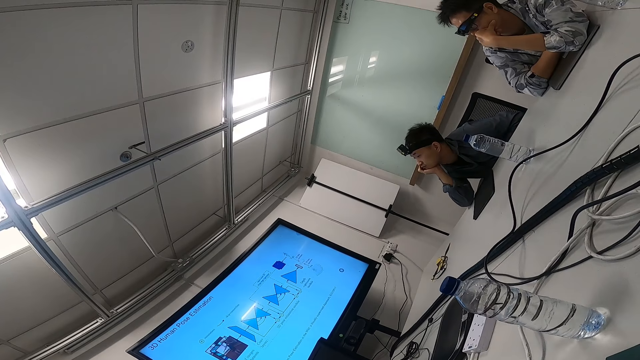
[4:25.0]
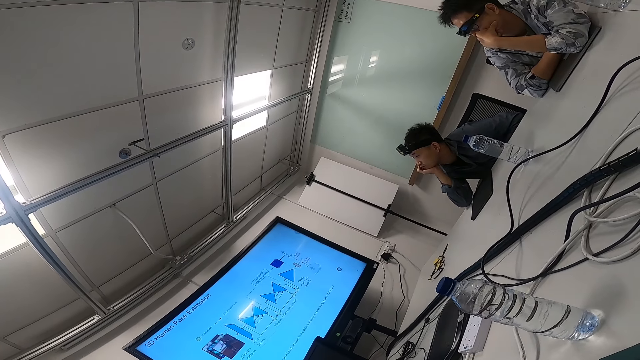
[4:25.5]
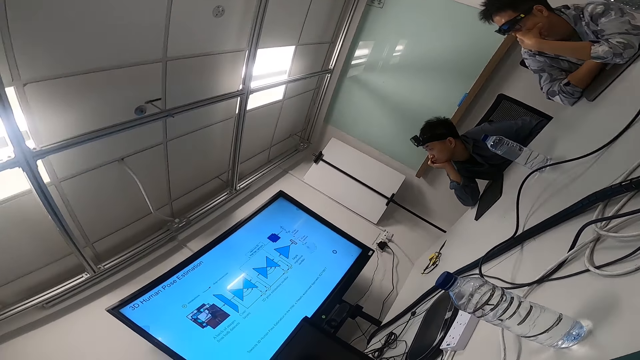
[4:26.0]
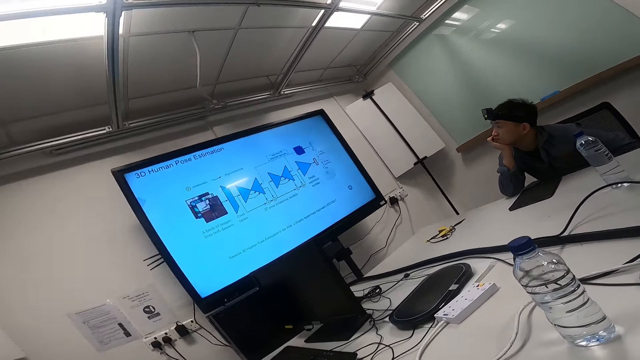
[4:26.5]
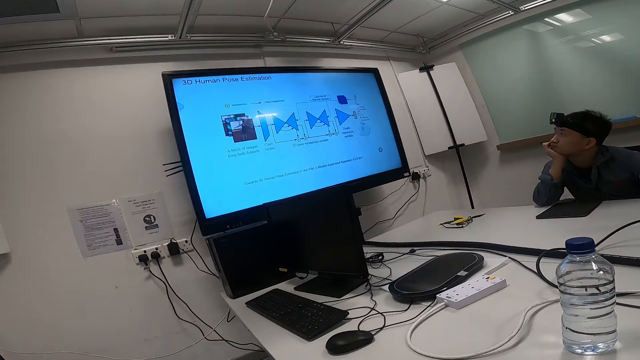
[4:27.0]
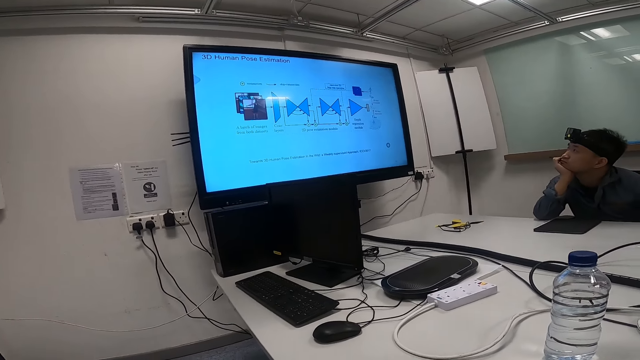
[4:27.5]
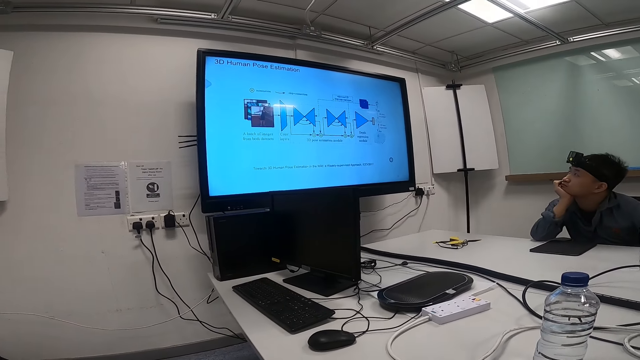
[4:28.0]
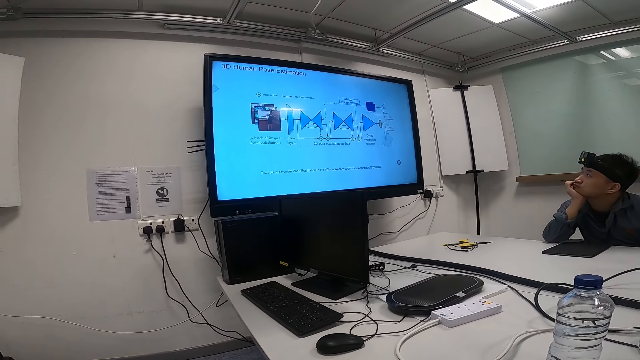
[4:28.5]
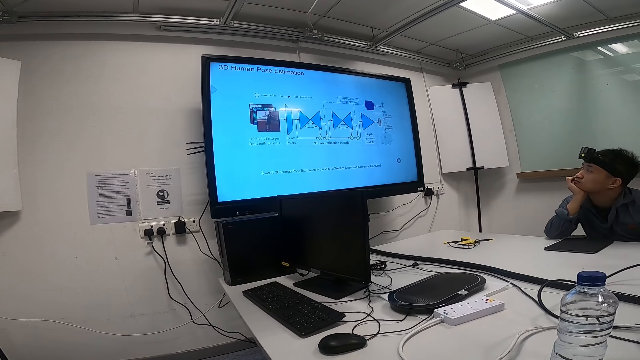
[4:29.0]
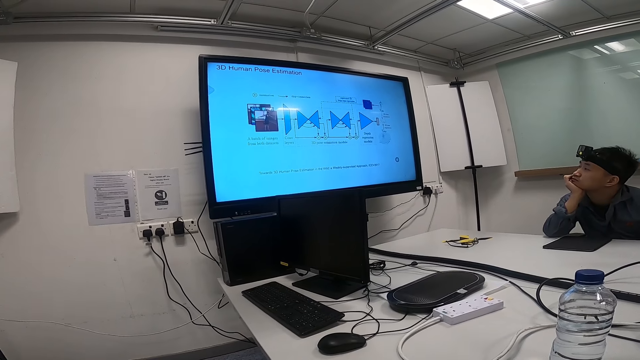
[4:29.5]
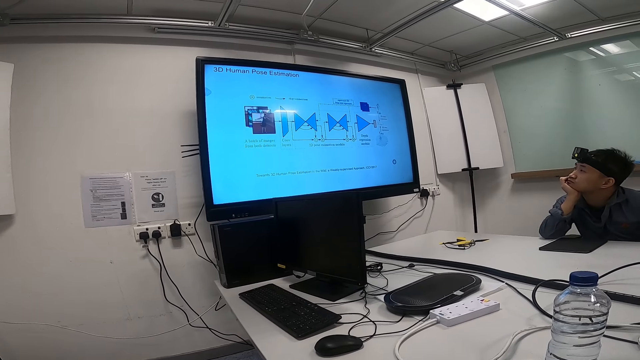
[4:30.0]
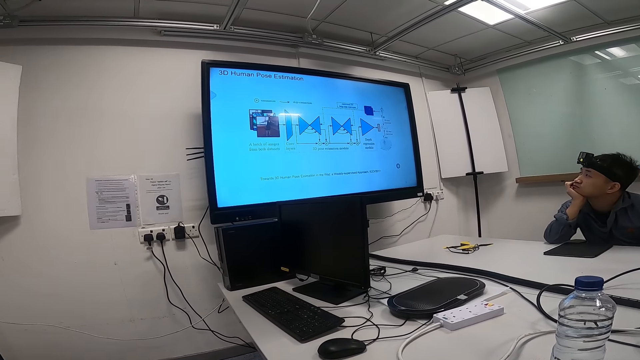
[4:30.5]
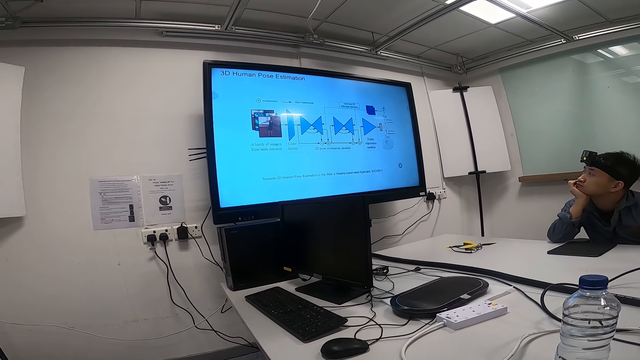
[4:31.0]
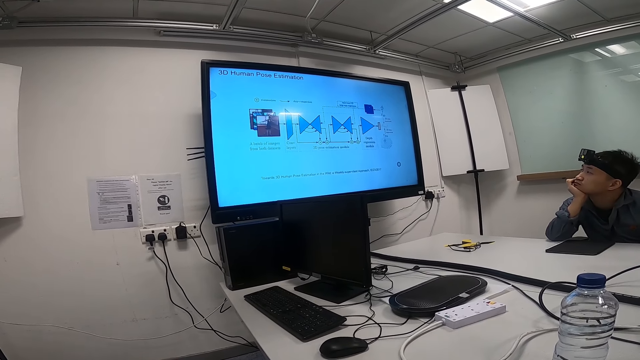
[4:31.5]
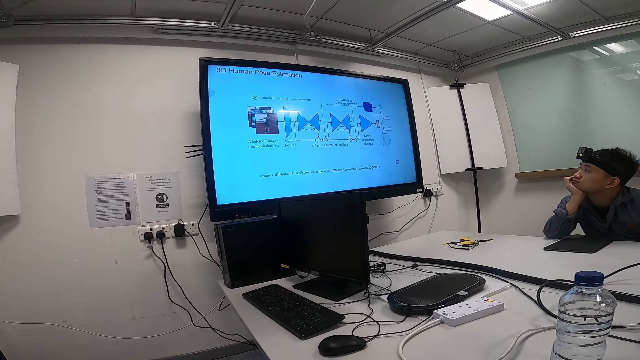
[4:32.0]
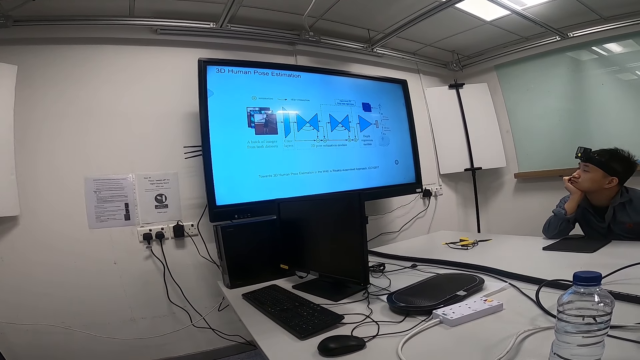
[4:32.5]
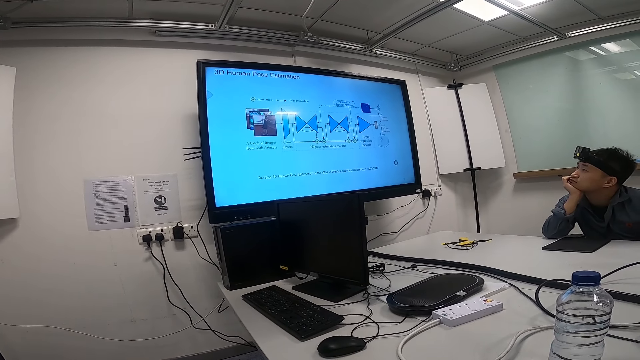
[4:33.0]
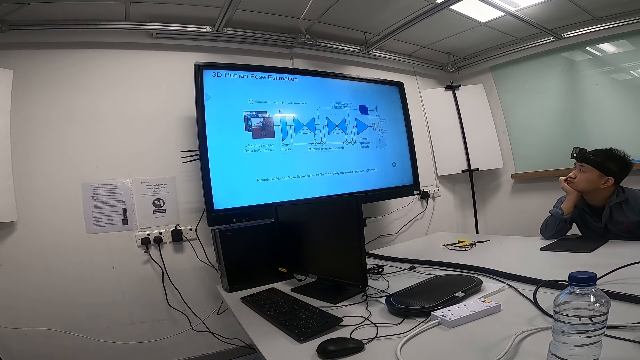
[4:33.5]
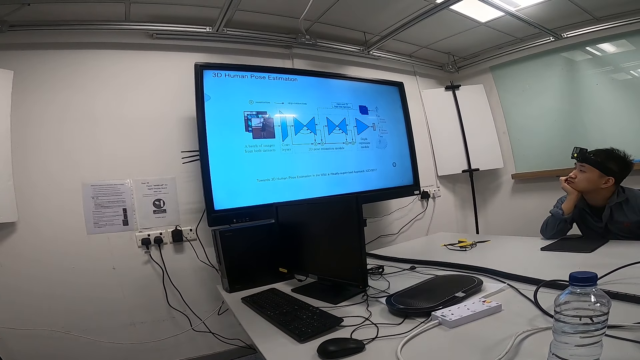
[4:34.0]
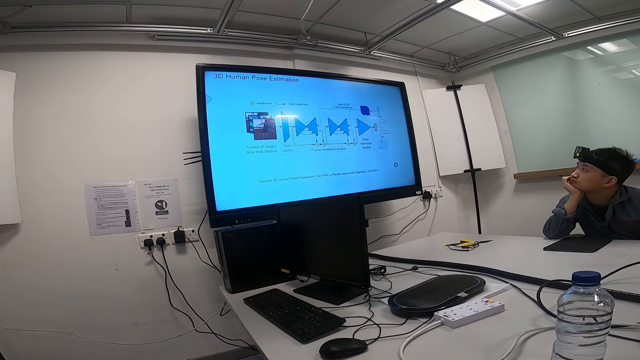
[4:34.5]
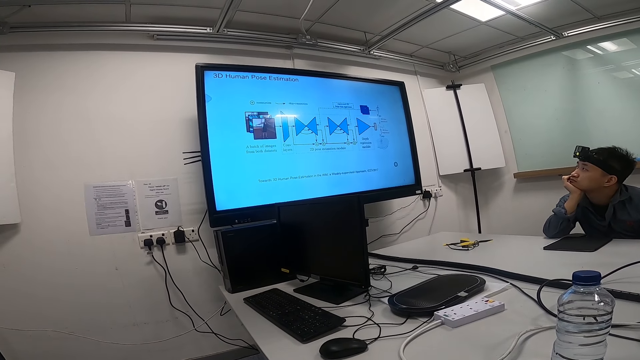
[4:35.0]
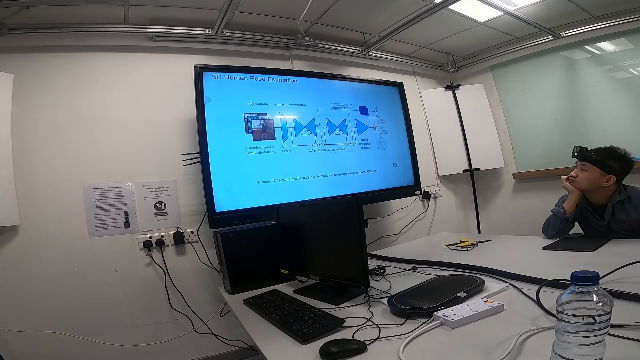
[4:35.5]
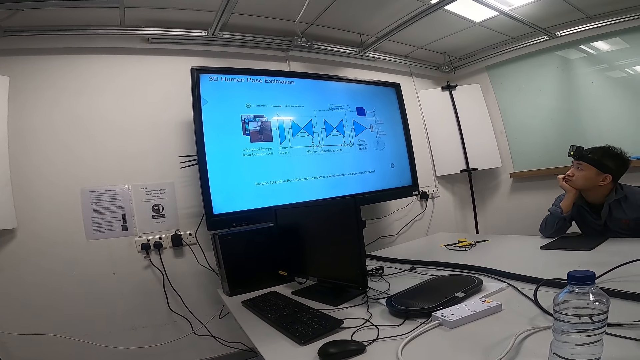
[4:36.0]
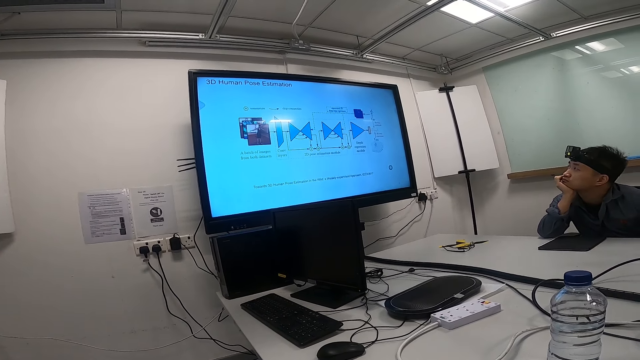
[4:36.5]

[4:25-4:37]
The camera wearer stares around. They move around. A person watches news on a smart TV.

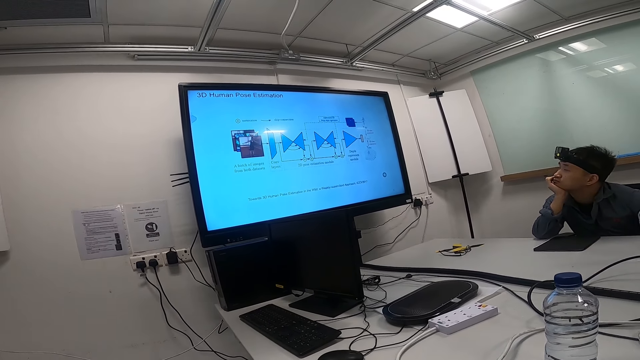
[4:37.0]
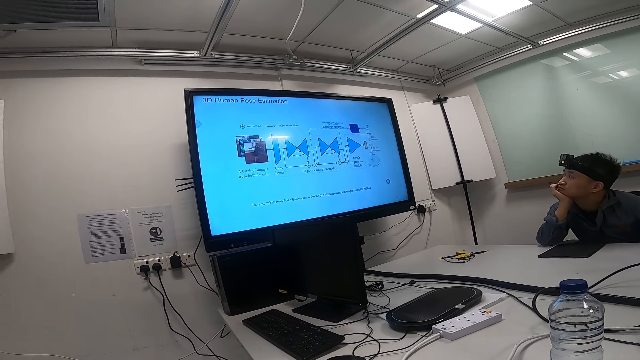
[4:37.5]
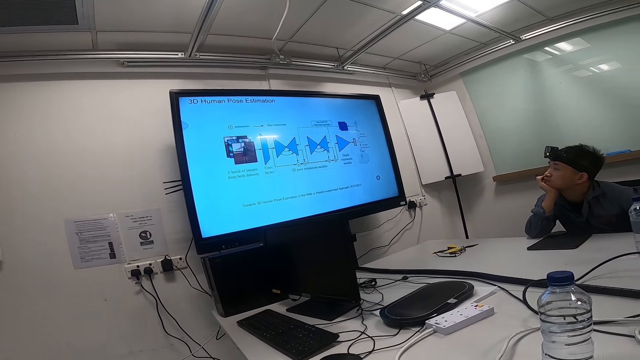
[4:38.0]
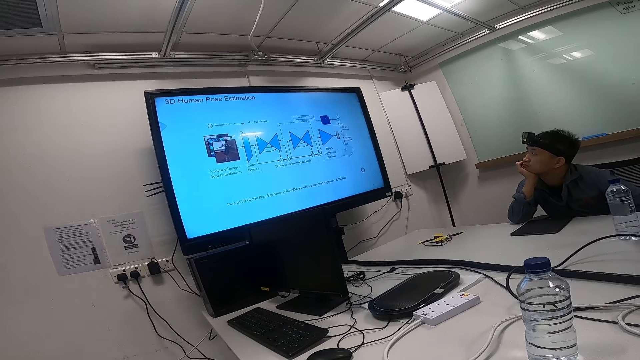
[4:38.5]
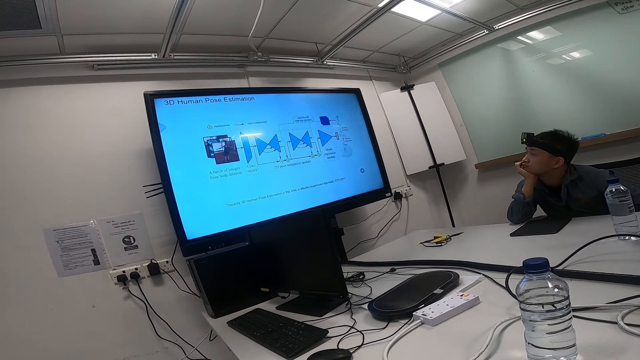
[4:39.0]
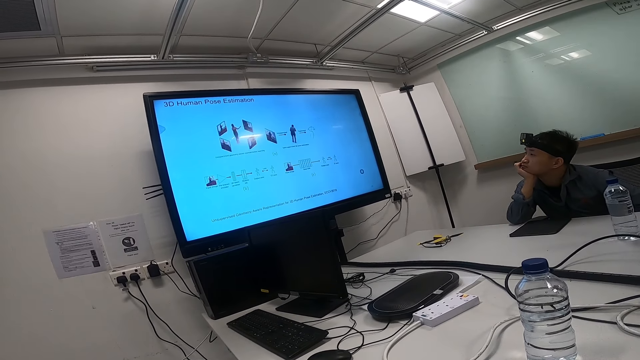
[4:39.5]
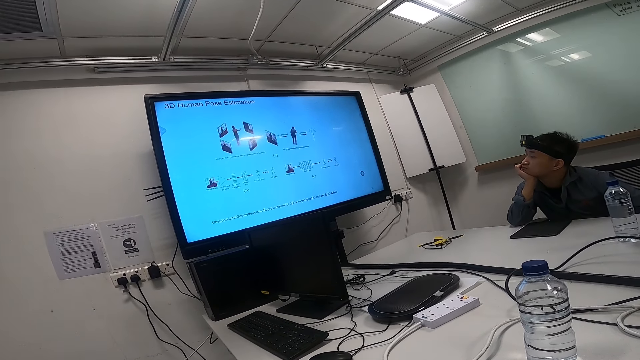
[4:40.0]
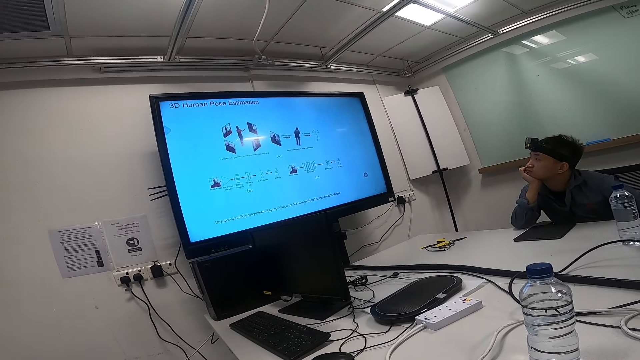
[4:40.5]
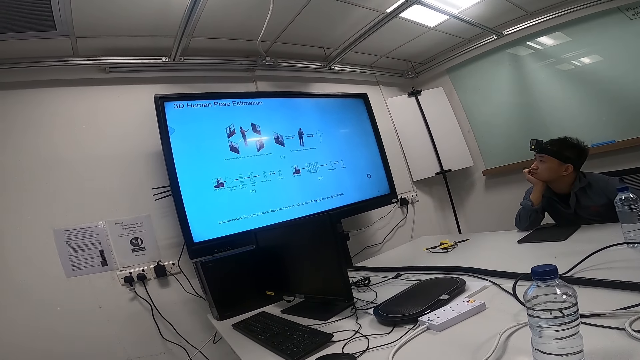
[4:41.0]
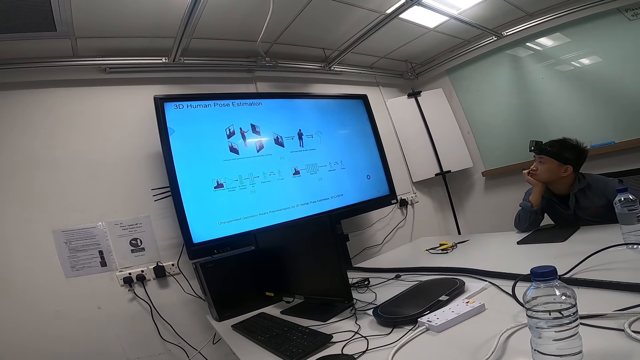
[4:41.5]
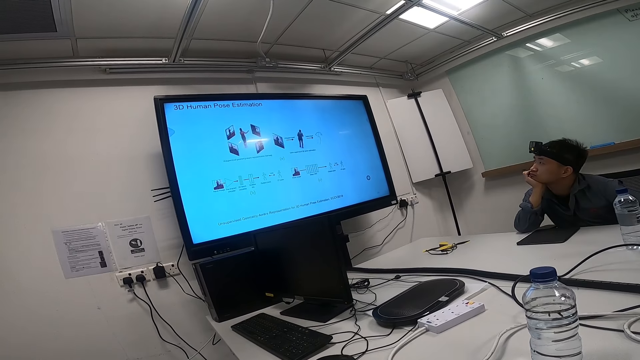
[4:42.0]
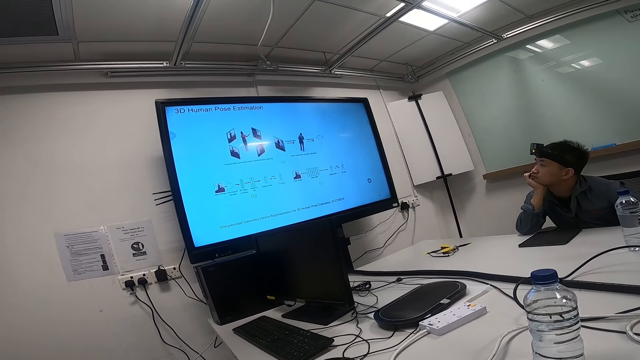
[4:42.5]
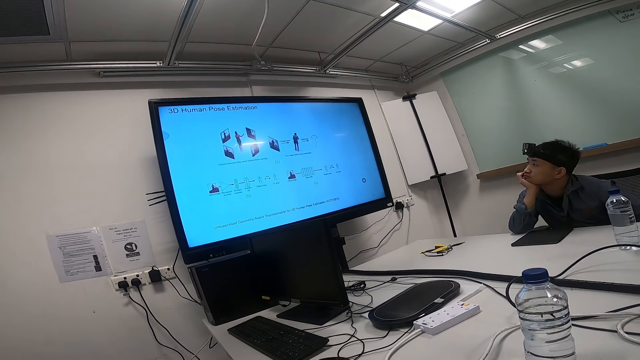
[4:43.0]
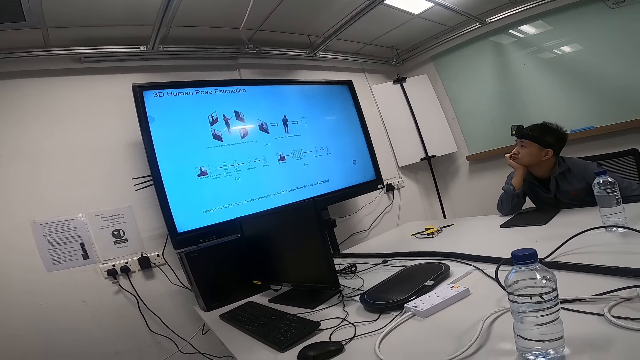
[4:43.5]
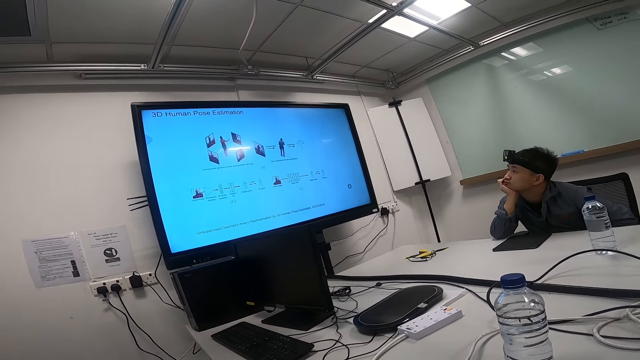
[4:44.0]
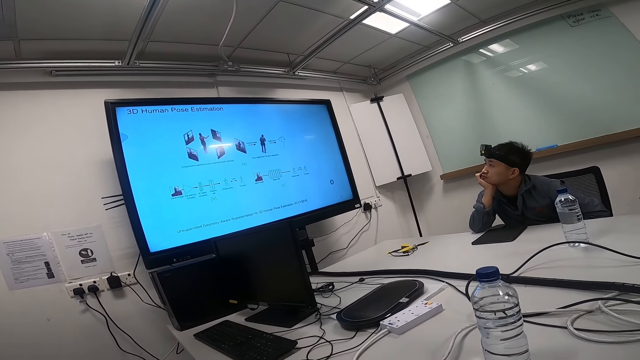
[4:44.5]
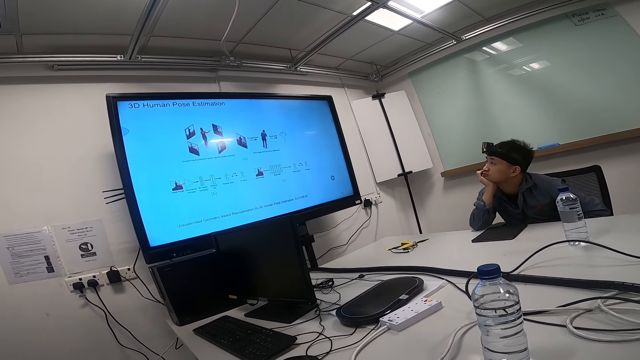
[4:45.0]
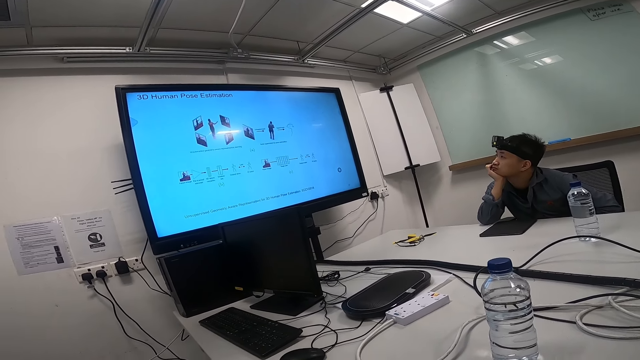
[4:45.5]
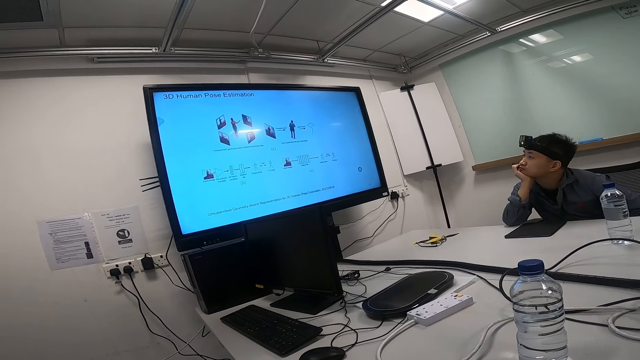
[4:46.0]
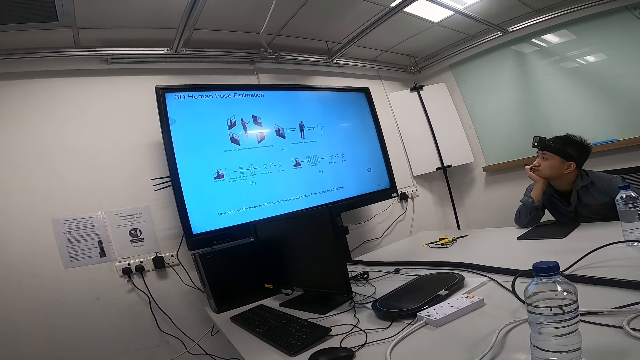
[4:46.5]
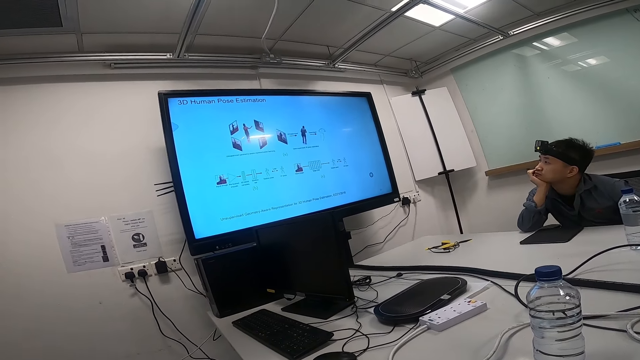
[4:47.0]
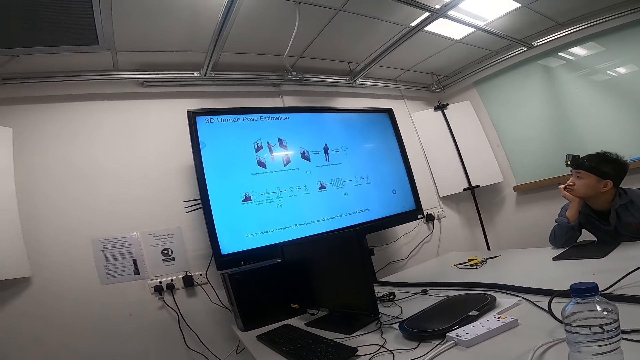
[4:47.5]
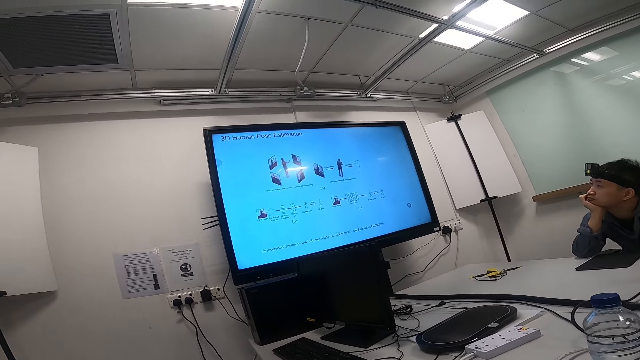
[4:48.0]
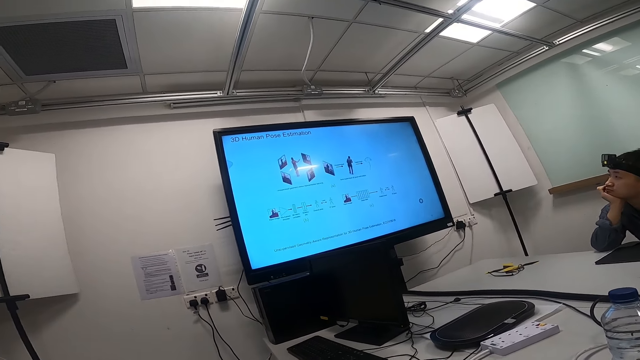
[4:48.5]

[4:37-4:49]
The camera wearer presents a screen to a man and another man.
